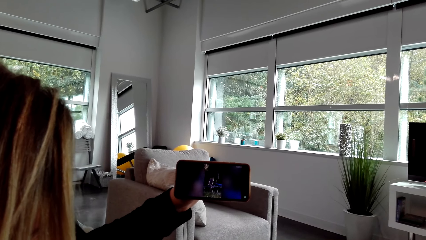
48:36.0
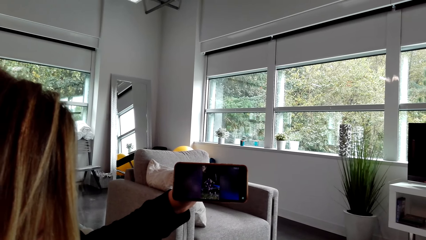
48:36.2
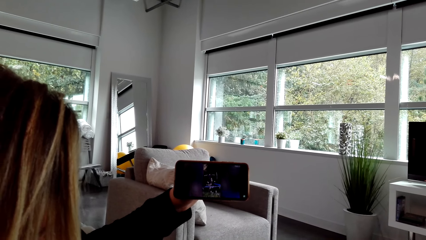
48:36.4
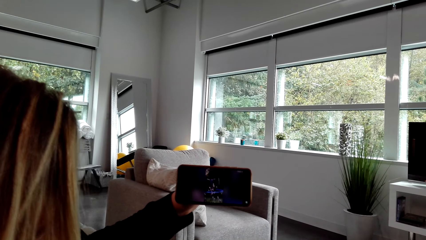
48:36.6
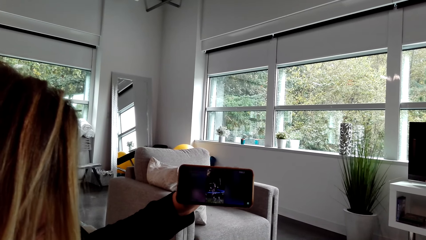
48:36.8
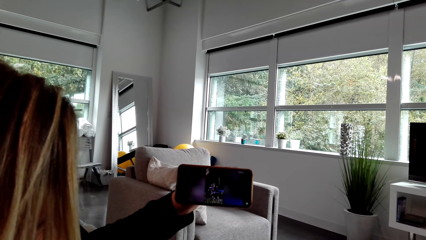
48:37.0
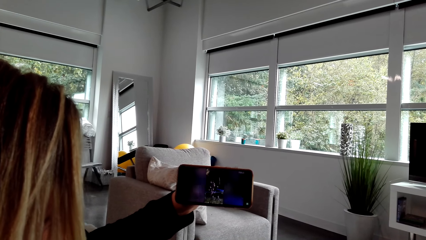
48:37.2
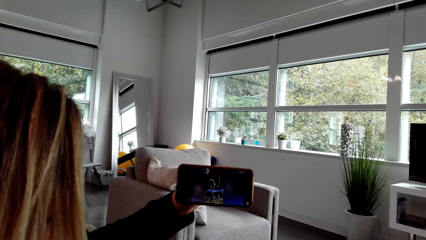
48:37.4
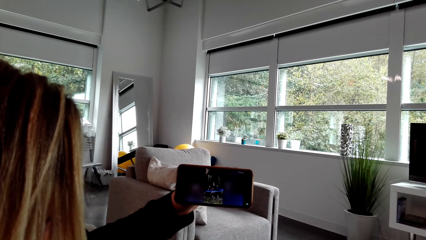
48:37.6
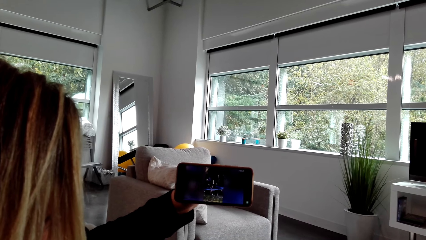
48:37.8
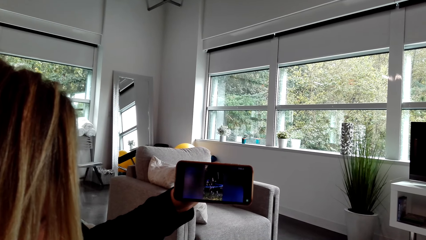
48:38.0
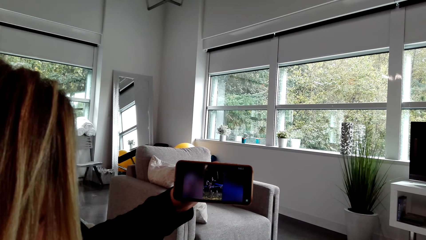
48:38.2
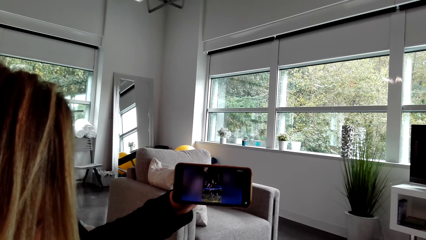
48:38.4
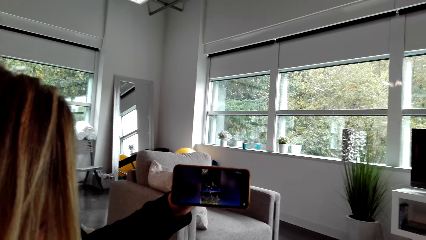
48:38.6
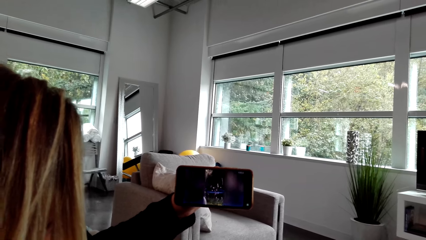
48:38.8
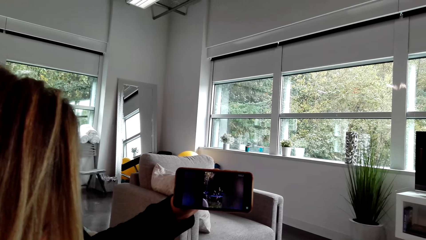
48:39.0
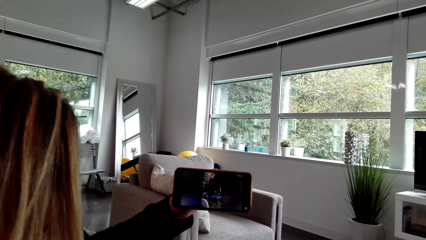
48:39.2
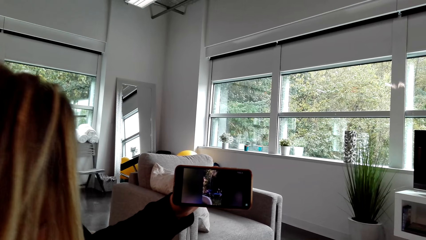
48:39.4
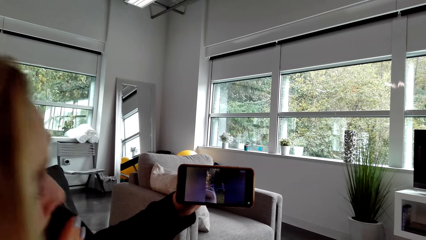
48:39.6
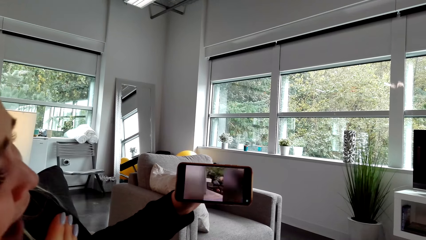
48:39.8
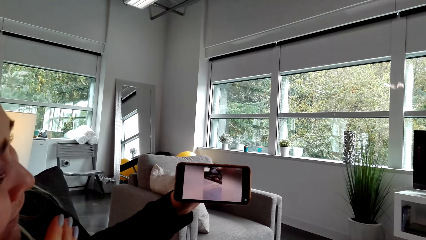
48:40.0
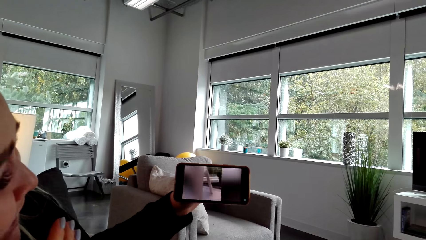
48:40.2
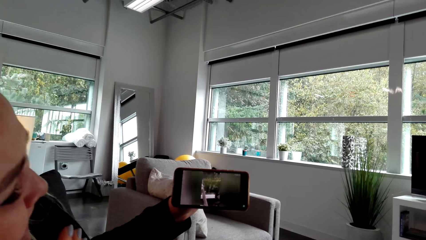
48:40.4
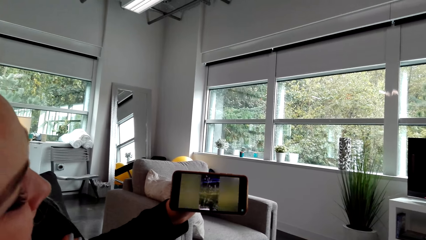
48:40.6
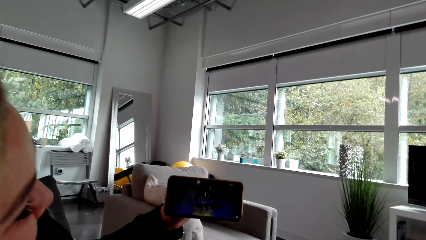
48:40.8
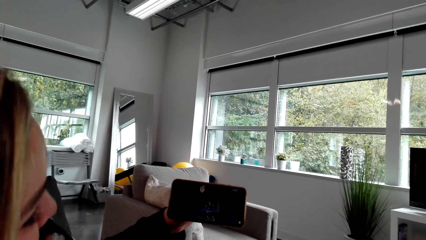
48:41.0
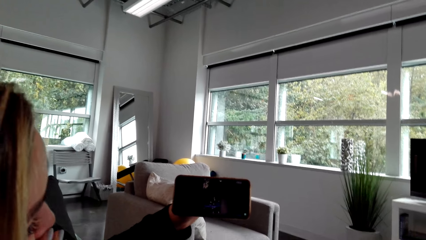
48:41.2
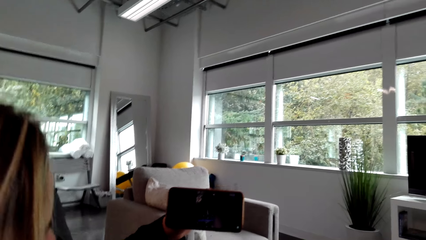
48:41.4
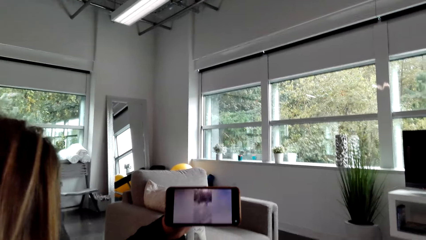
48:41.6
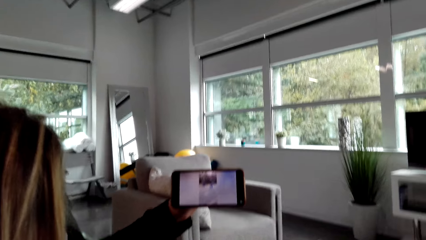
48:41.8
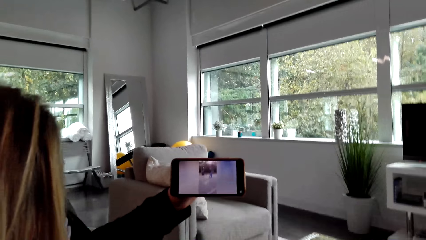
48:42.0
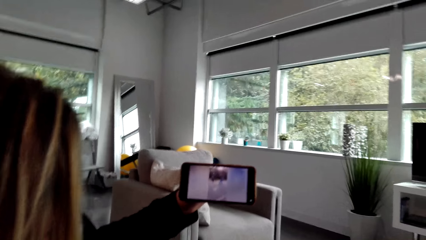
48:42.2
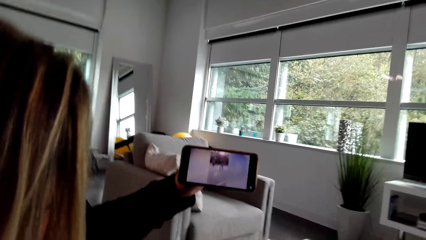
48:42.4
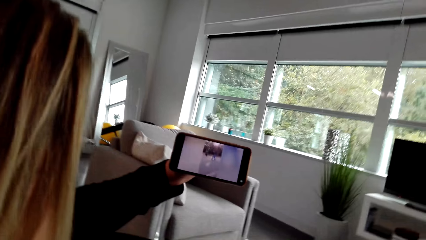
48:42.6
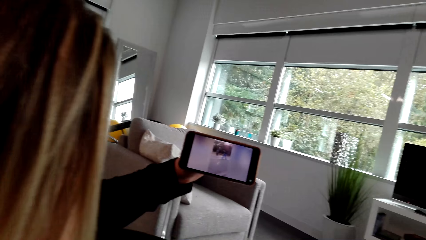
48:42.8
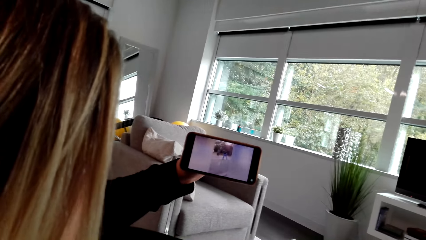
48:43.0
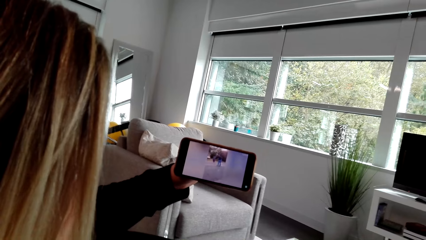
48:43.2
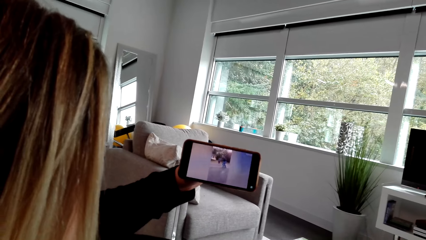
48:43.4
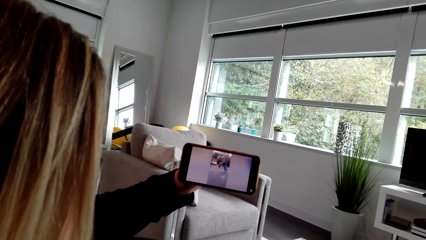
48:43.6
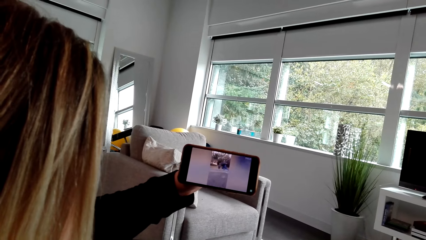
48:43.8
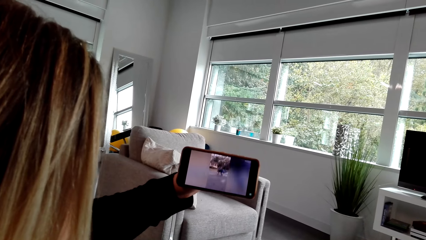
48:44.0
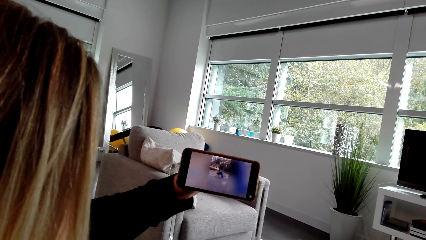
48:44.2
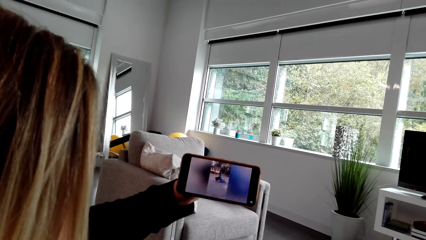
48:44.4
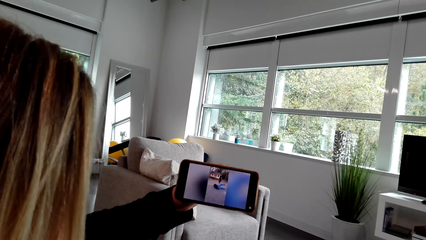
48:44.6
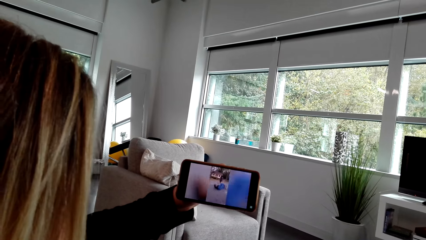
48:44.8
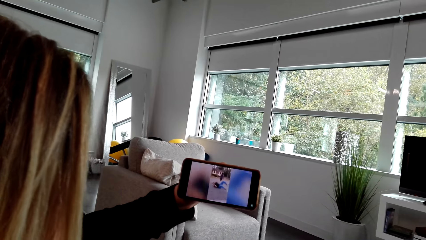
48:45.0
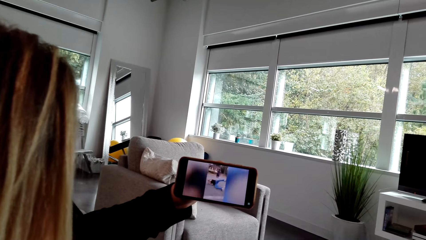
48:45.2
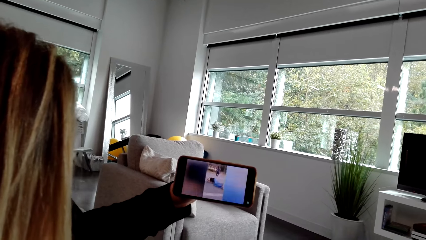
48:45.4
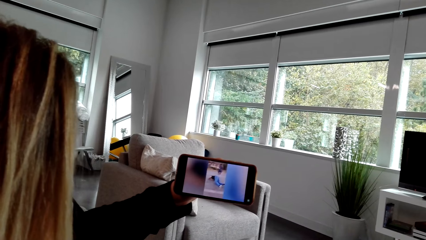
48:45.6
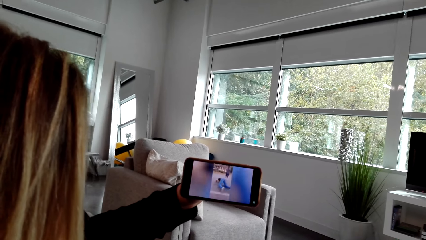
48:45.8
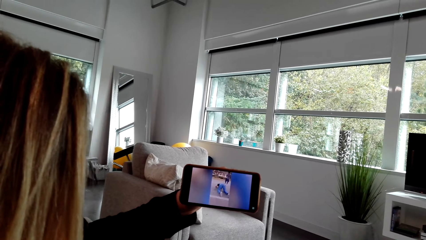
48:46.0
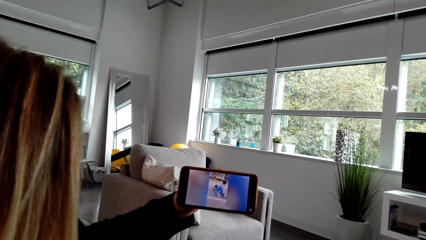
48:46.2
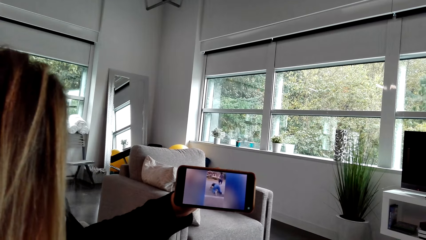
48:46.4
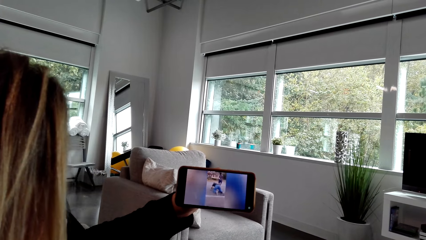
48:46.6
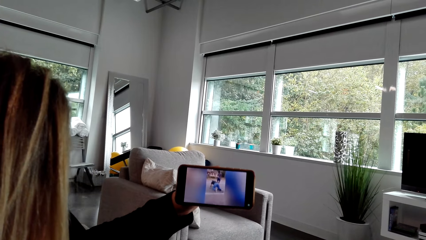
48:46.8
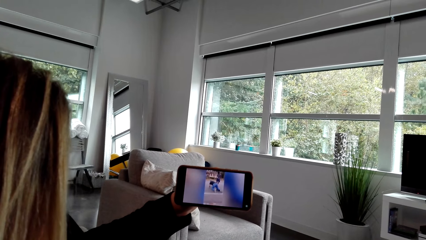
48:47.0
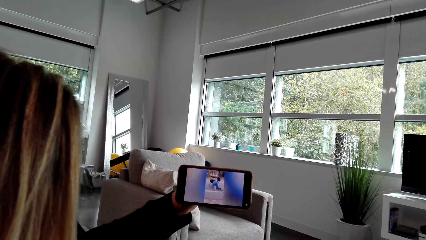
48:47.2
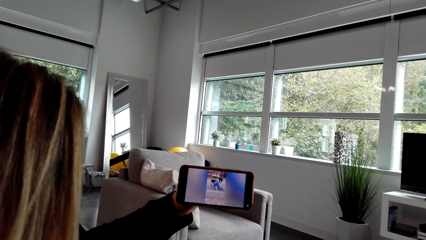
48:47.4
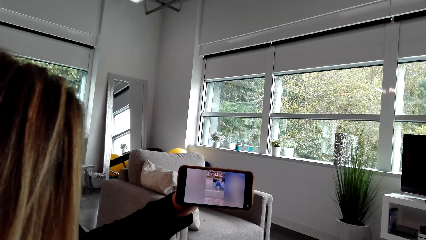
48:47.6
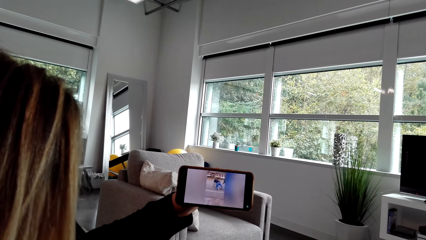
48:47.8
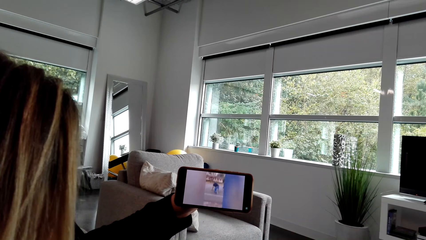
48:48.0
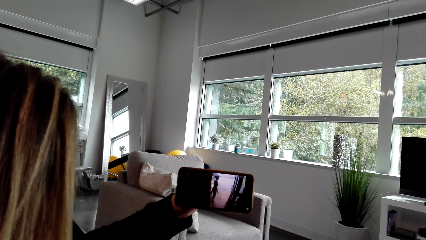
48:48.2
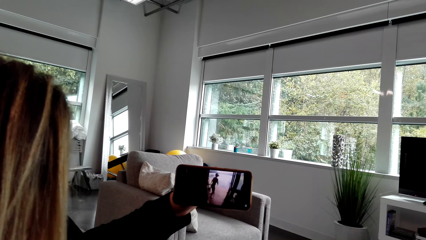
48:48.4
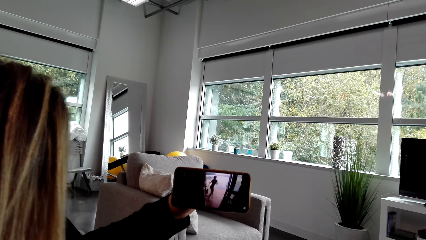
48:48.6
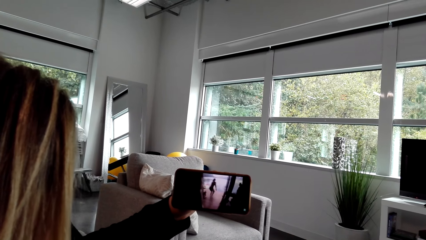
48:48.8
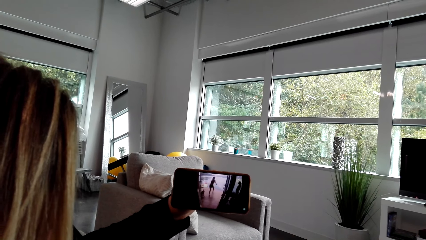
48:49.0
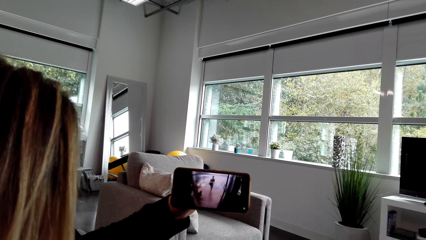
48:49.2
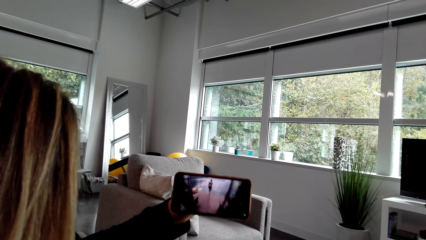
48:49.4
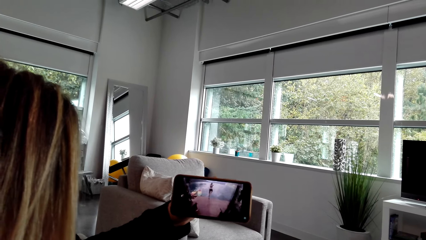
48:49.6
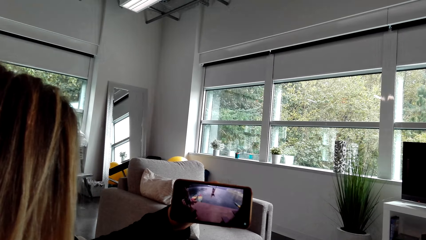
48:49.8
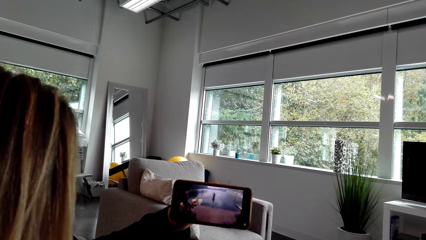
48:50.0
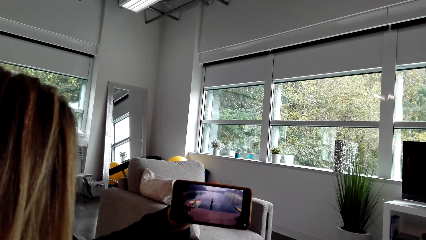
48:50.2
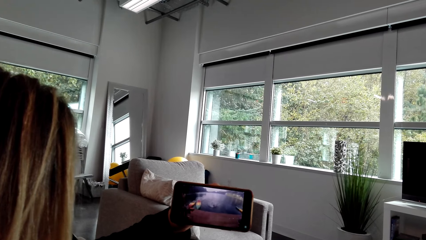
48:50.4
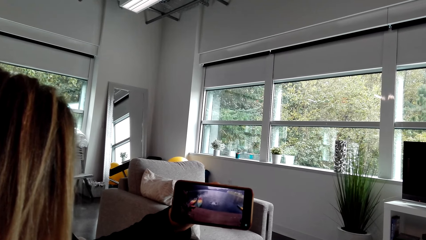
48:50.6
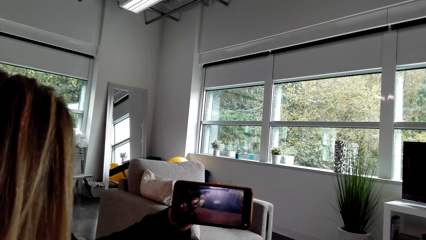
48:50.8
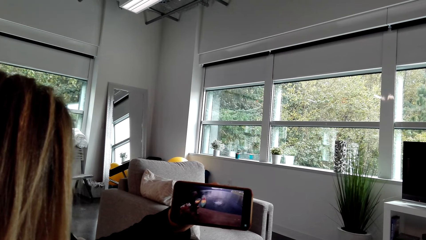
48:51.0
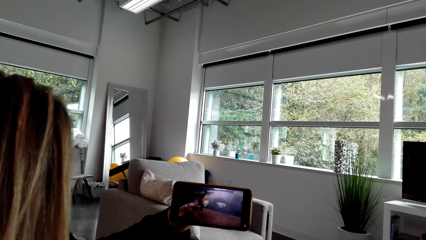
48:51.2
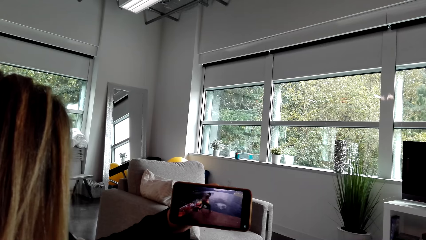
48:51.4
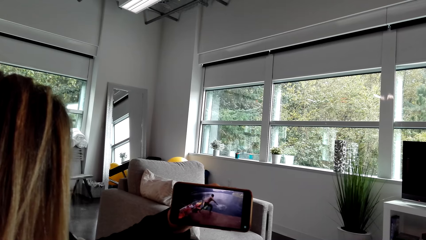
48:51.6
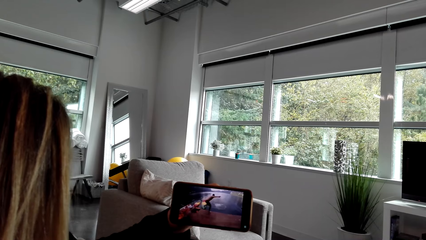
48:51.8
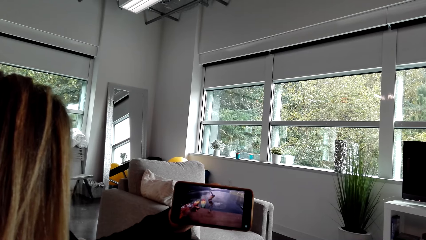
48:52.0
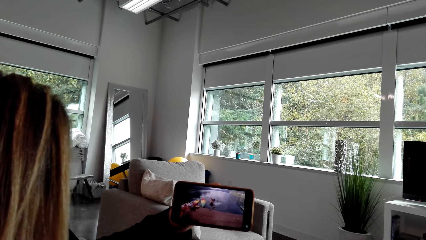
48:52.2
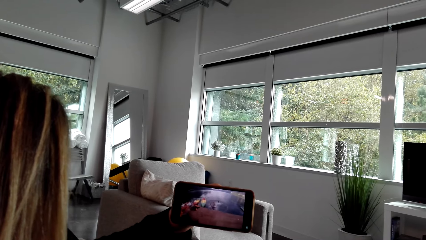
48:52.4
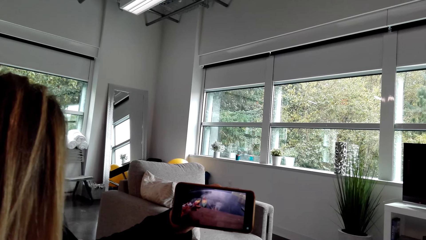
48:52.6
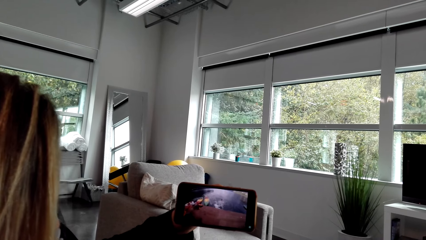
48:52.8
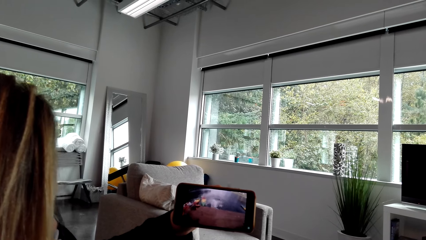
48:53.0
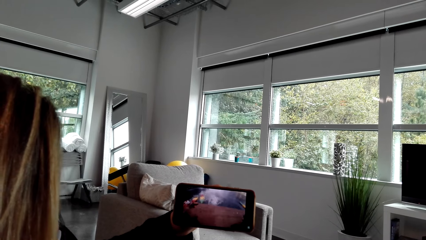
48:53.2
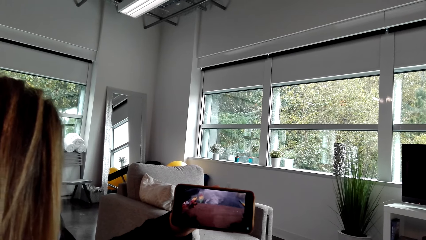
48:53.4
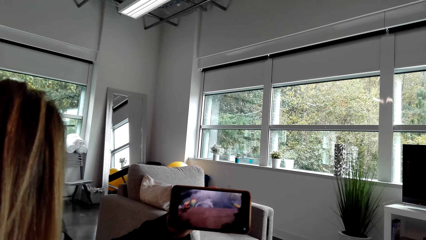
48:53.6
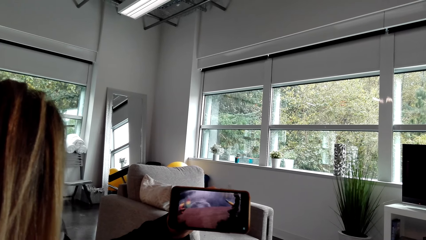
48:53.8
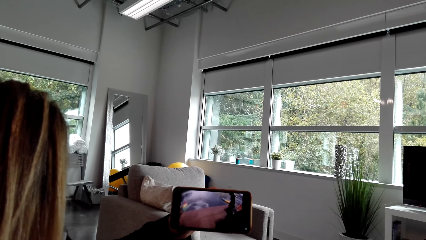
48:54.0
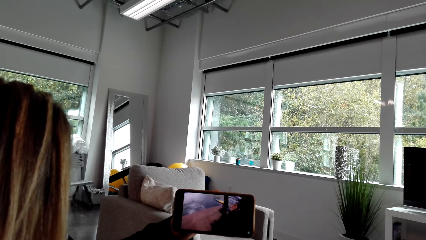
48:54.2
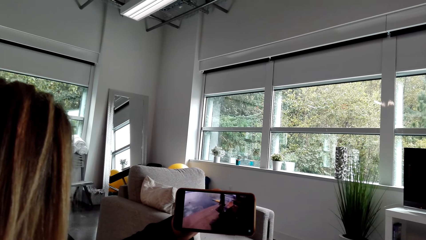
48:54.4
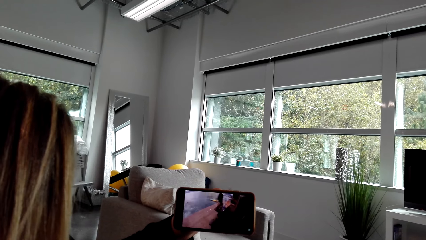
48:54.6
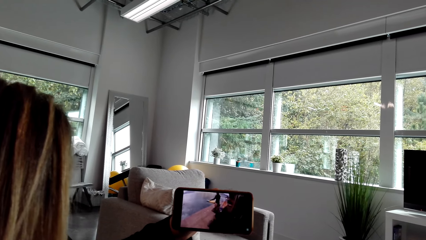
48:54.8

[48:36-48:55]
A woman moves her head. The camera wearer converses with the woman. They watch on a phone with the woman.
